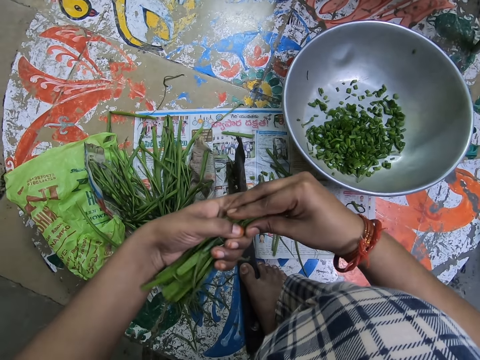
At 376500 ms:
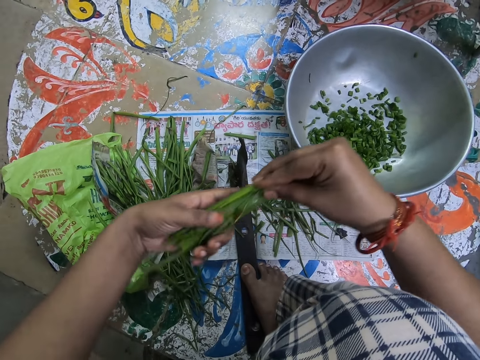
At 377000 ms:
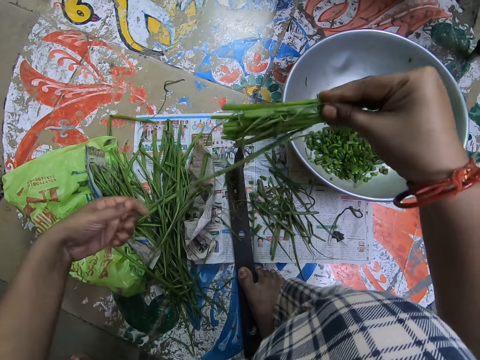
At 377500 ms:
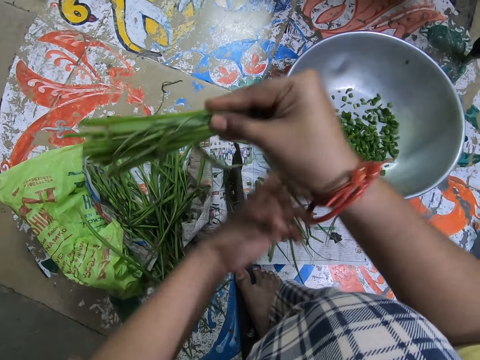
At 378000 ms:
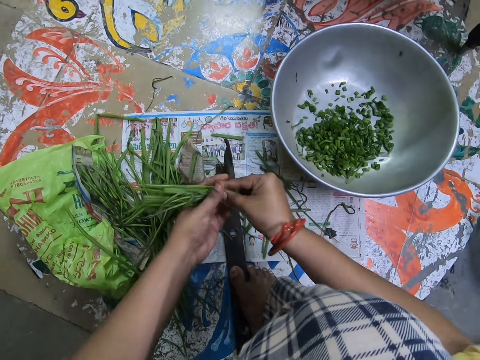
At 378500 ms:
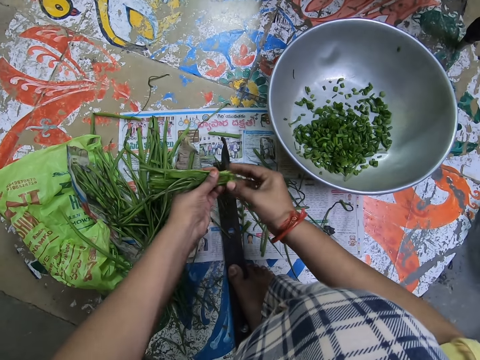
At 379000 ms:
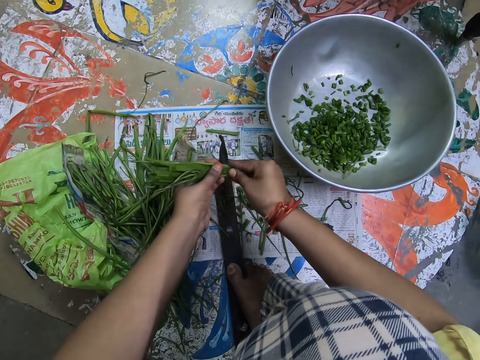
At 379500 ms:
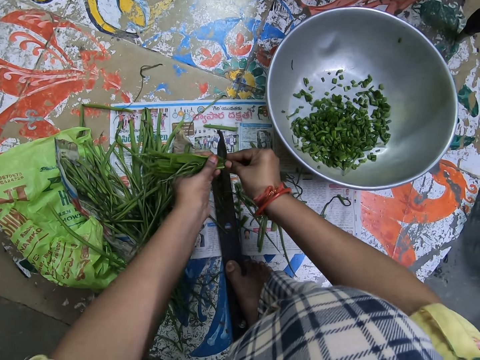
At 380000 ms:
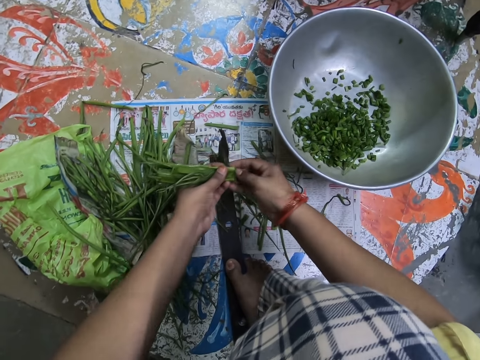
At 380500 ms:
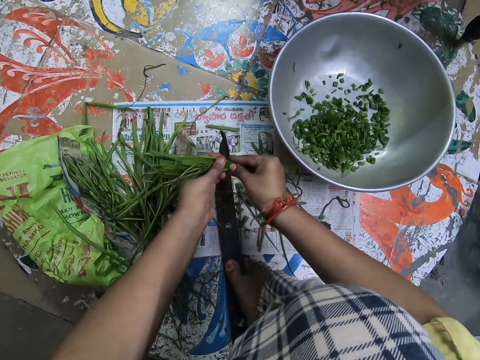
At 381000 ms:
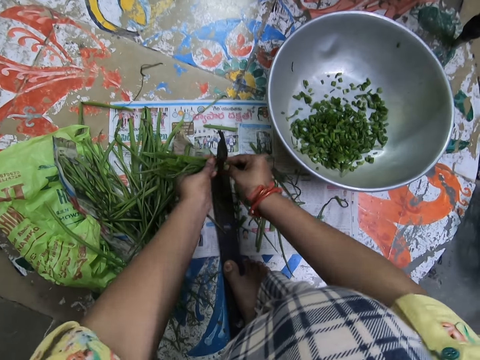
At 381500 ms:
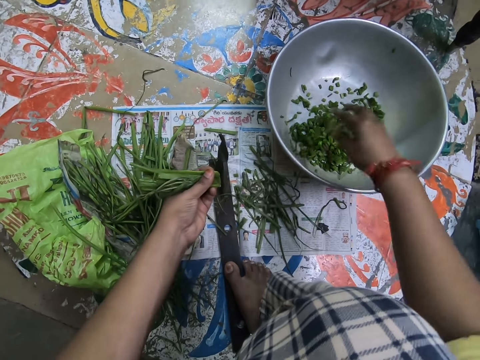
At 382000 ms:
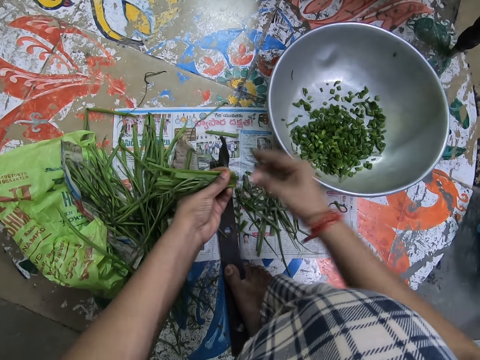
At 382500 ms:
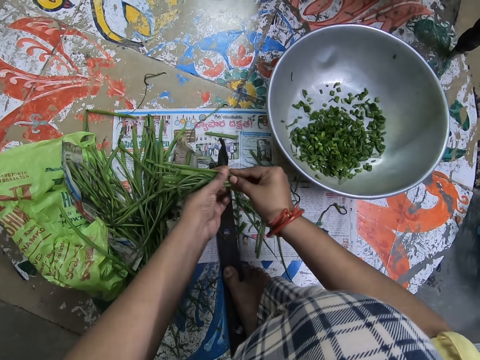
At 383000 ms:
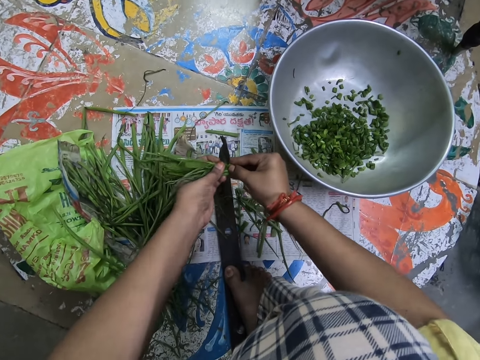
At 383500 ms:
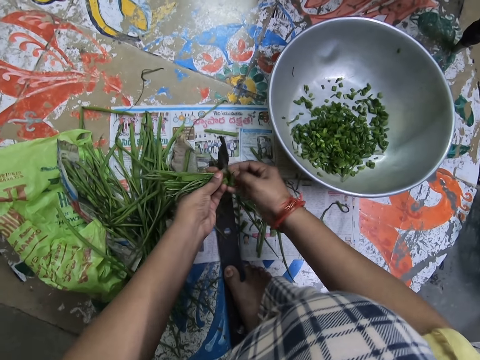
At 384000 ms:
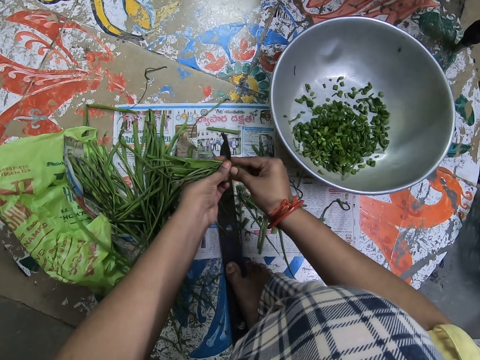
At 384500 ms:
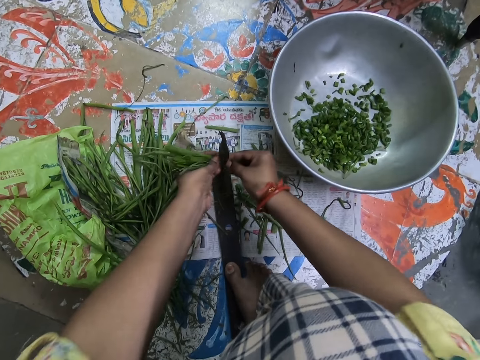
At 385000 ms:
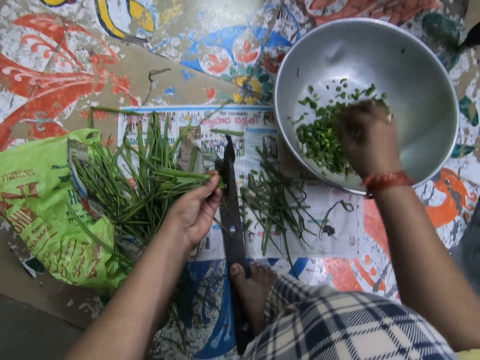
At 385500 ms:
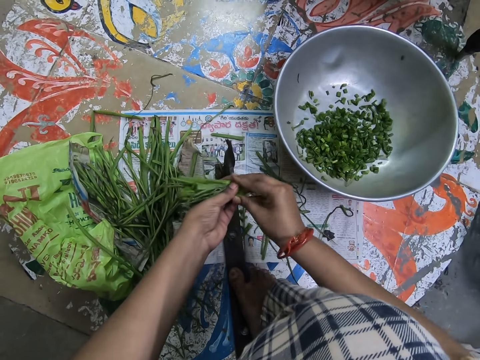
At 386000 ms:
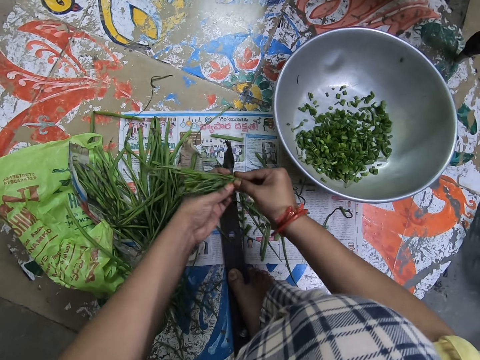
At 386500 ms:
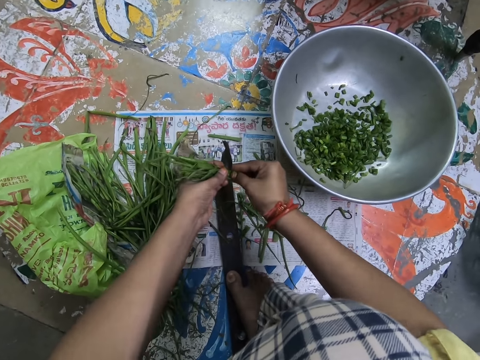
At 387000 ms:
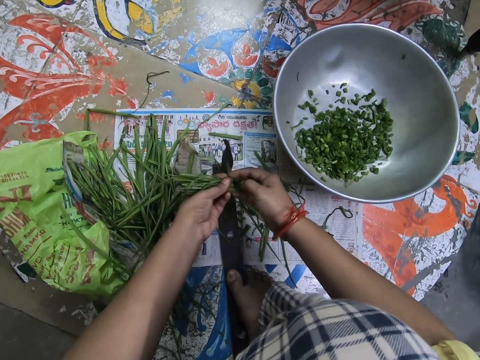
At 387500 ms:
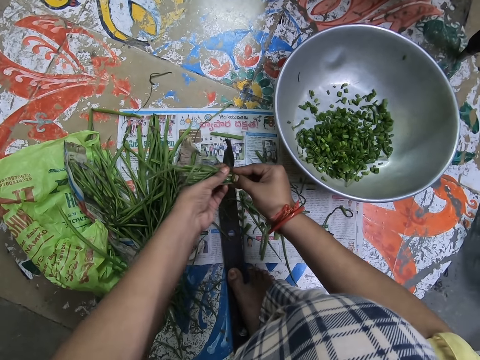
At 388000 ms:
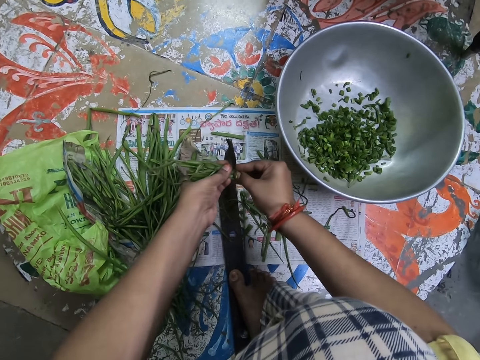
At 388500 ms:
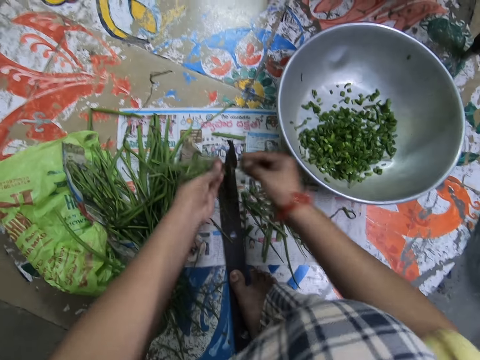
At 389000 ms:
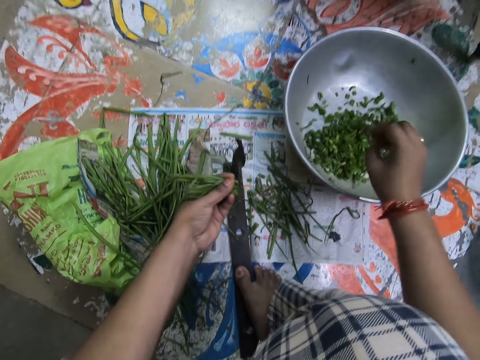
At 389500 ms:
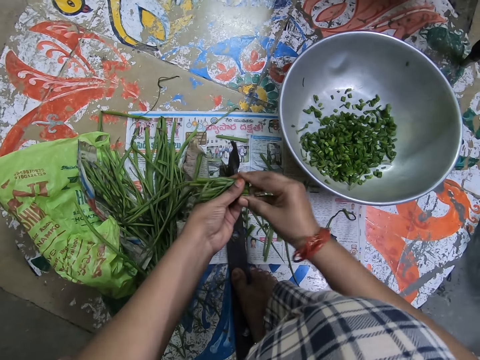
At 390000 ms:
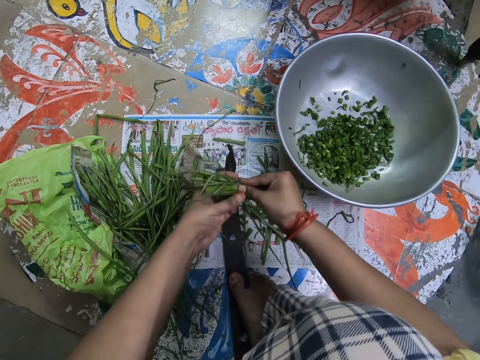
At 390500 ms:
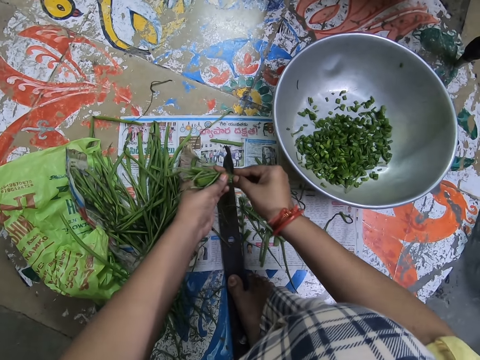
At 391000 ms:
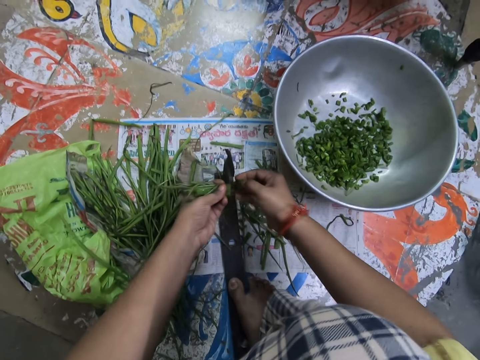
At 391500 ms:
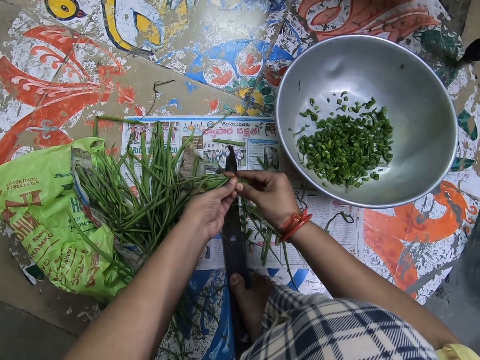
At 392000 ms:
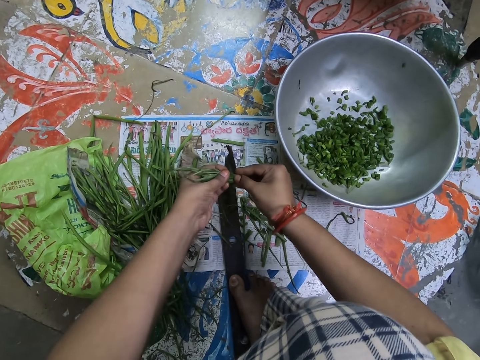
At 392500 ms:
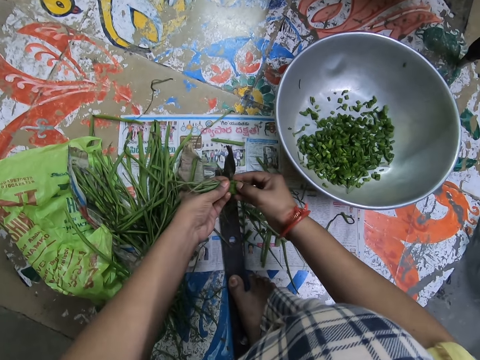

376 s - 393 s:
The camera wearer holds something with both hands. They cut the spring onions. They pour the spring onions into the bowl. They cut the spring onions again. They hold something with both hands. They pour the spring onions into the bowl. They hold something with both hands. They cut the spring onions. They pour the spring onions into the bowl. They hold something with both hands. They cut the spring onions.

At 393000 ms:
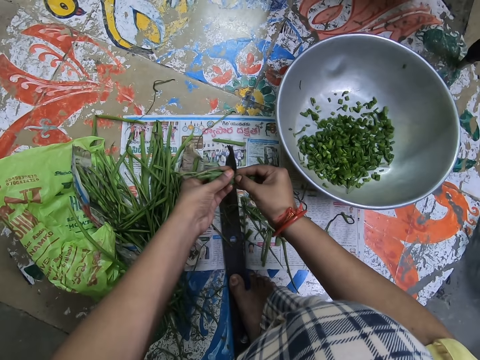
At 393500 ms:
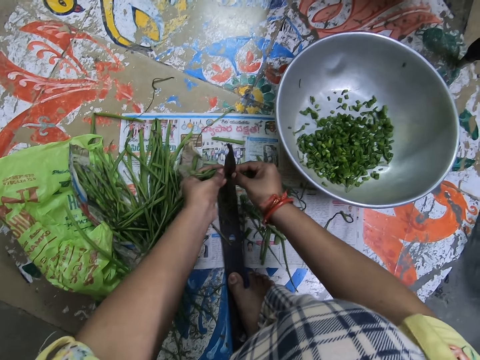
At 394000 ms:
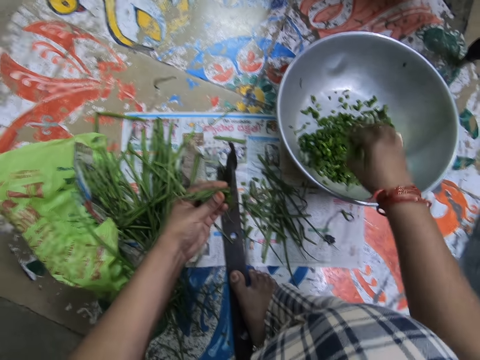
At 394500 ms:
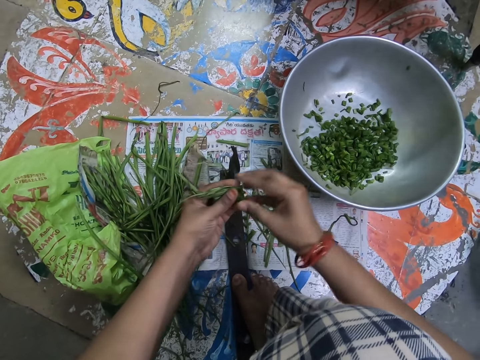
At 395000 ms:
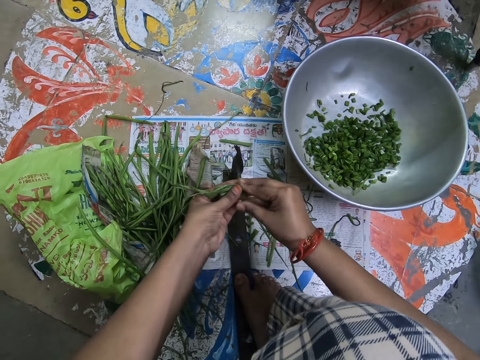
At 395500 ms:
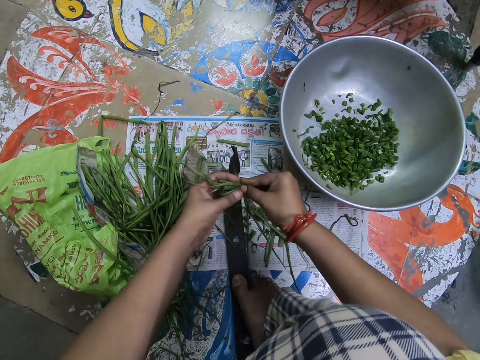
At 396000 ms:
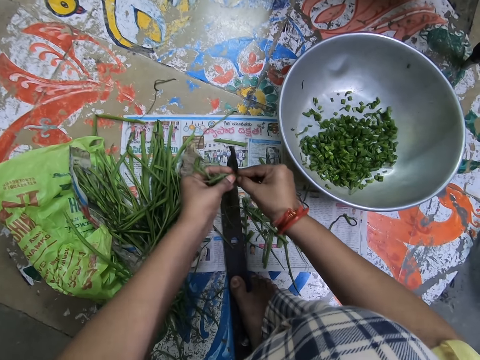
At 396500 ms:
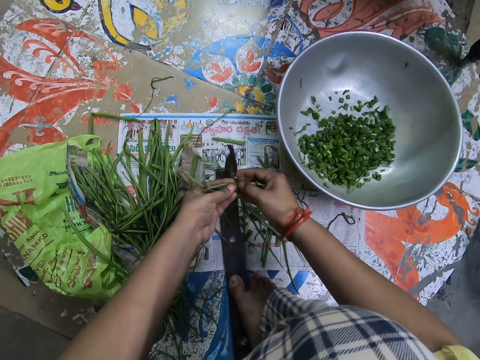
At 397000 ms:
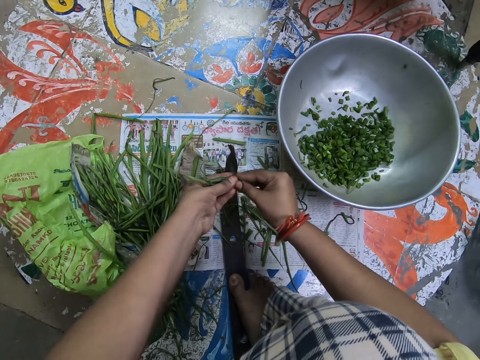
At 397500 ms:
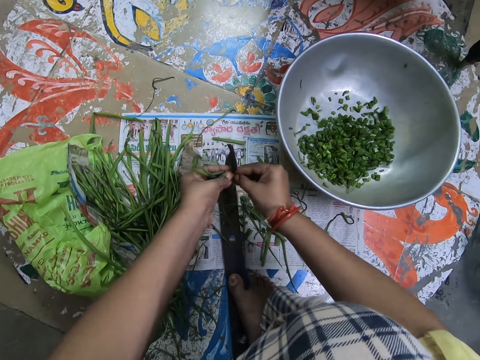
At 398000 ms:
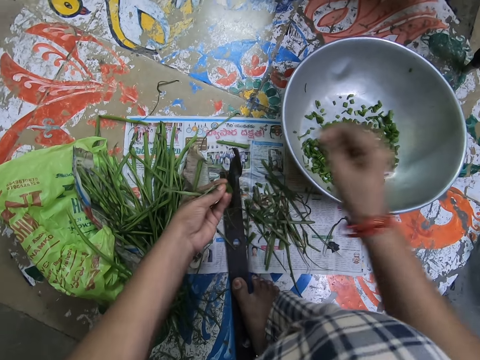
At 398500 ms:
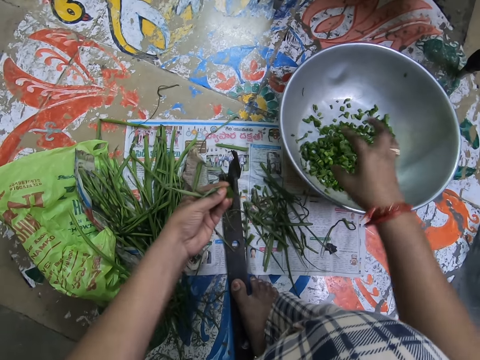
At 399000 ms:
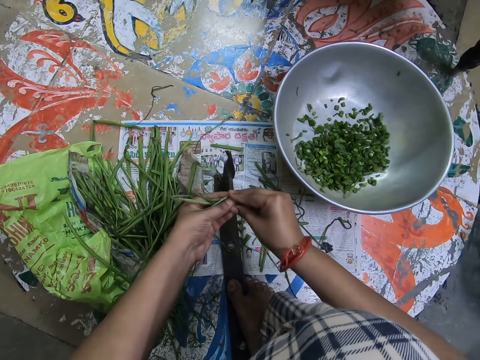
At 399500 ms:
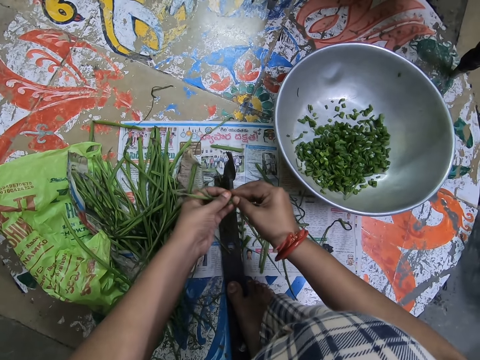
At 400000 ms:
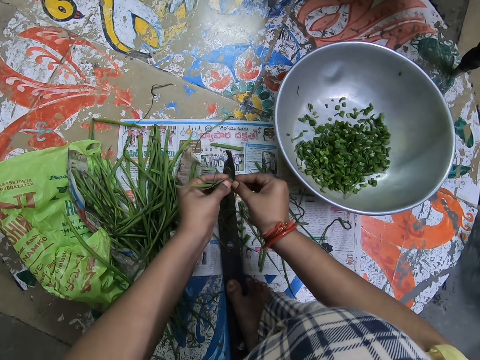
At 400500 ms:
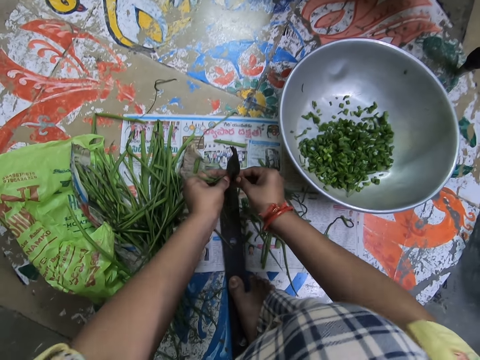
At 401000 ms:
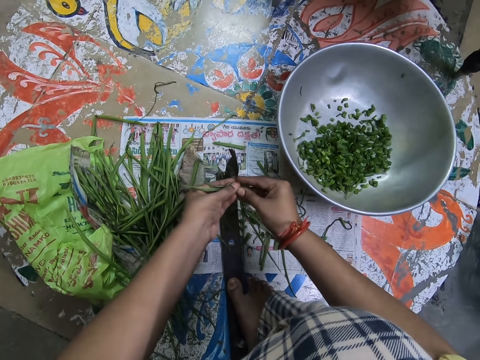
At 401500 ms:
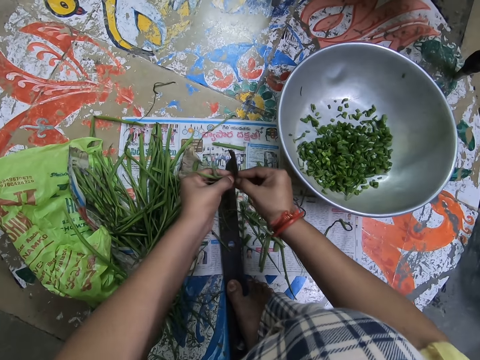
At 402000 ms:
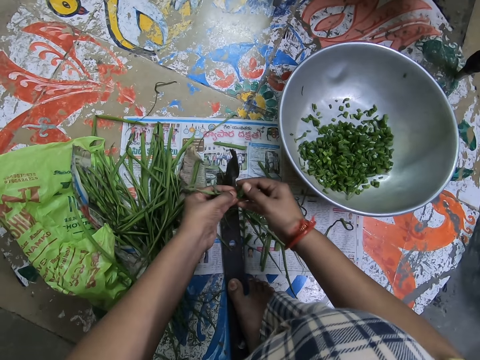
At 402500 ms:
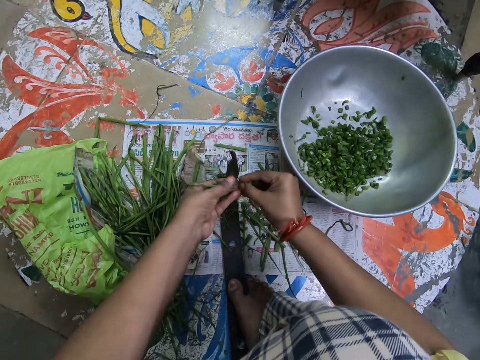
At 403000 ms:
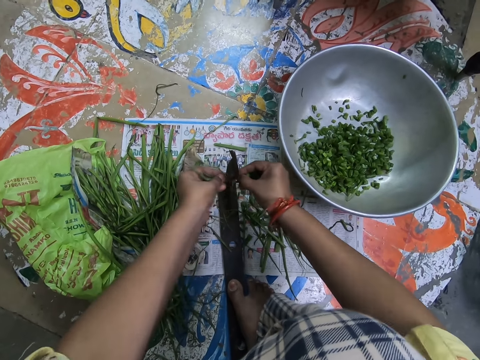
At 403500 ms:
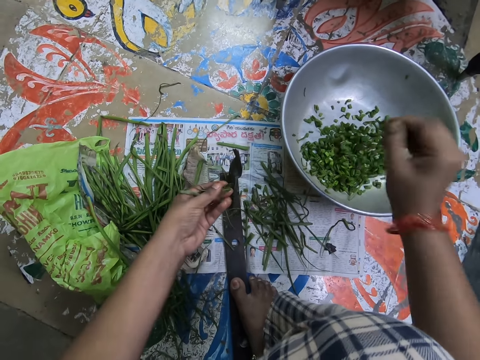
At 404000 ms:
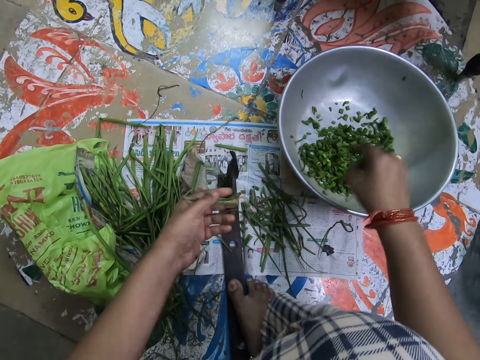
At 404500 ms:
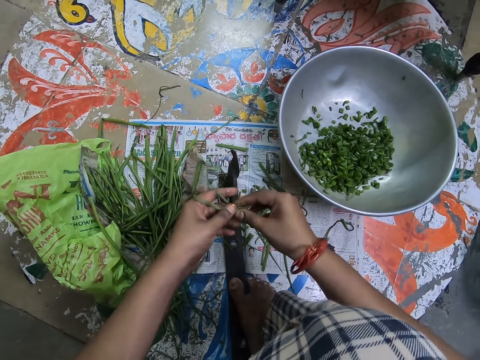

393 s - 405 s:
The camera wearer pours the spring onions into the bowl. They hold something with both hands. They cut the spring onions. They pour the spring onions into the bowl. They hold something with both hands. They cut the spring onions. They pour the spring onions into the bowl. They pick something.
